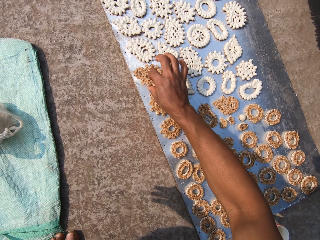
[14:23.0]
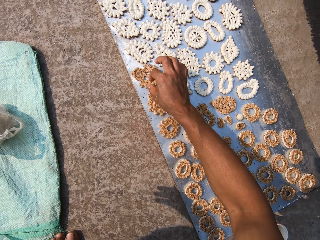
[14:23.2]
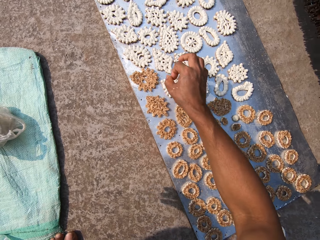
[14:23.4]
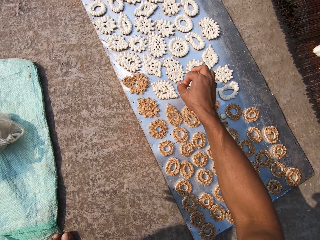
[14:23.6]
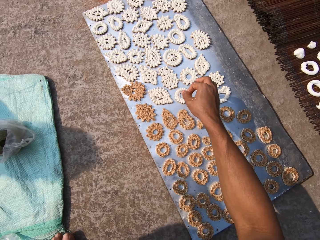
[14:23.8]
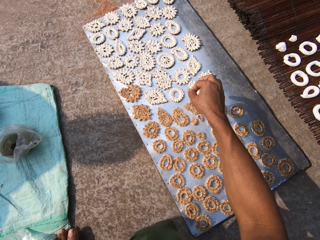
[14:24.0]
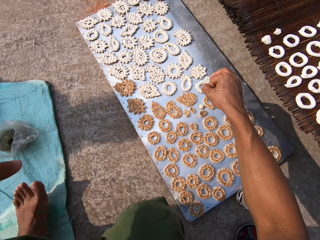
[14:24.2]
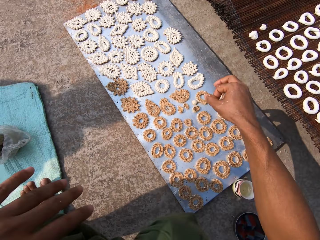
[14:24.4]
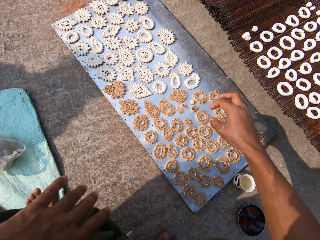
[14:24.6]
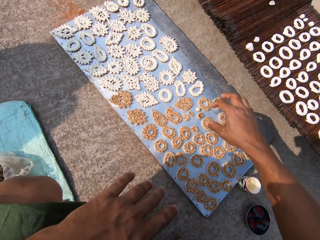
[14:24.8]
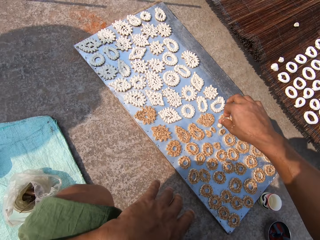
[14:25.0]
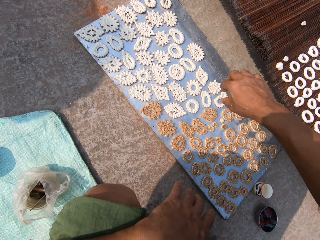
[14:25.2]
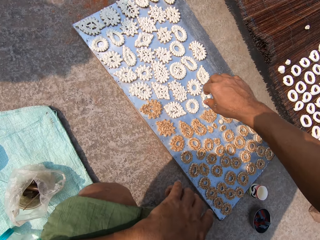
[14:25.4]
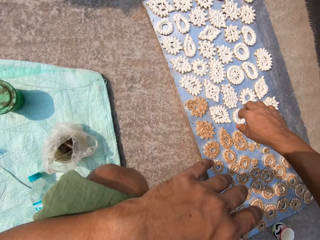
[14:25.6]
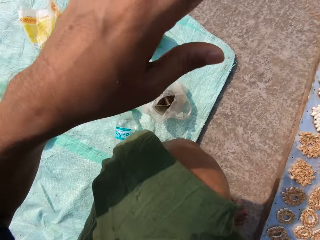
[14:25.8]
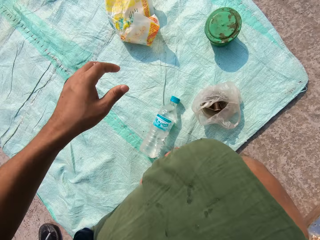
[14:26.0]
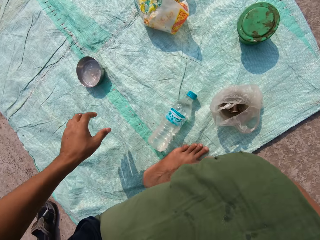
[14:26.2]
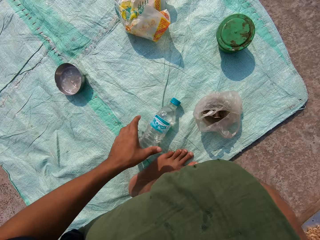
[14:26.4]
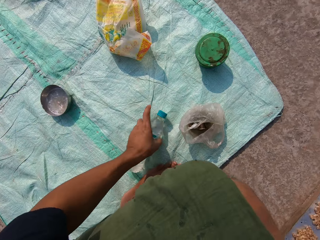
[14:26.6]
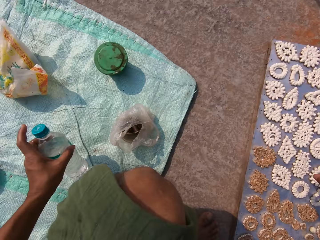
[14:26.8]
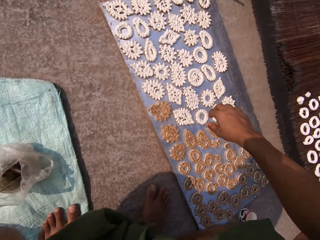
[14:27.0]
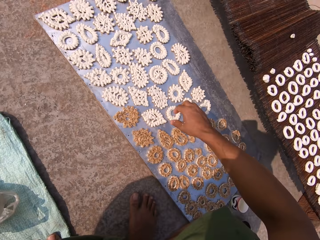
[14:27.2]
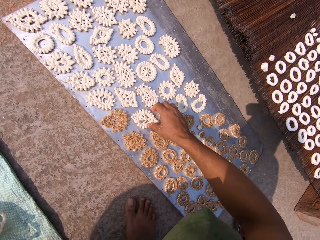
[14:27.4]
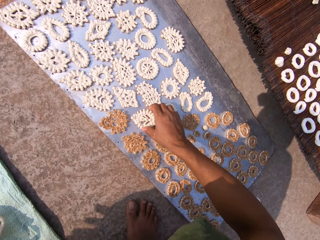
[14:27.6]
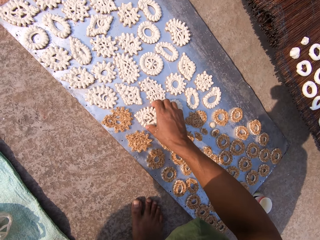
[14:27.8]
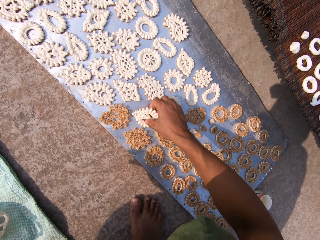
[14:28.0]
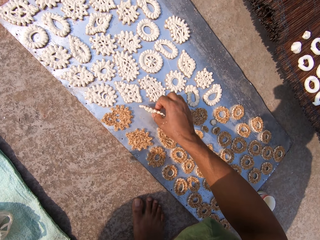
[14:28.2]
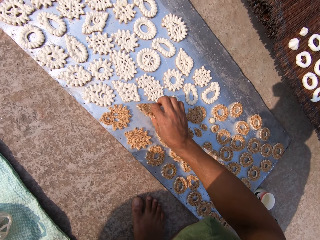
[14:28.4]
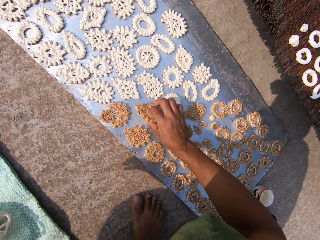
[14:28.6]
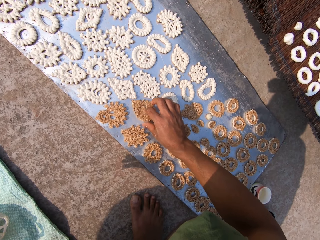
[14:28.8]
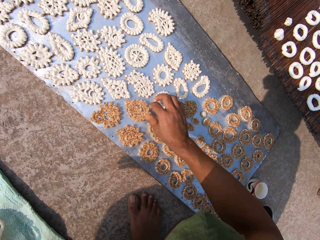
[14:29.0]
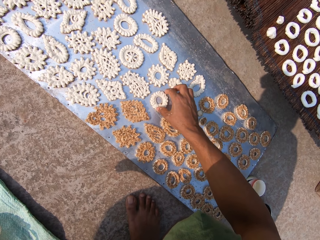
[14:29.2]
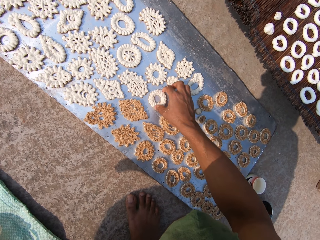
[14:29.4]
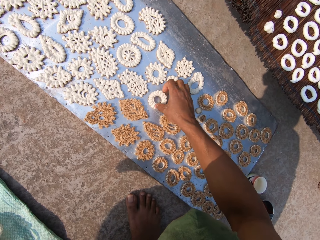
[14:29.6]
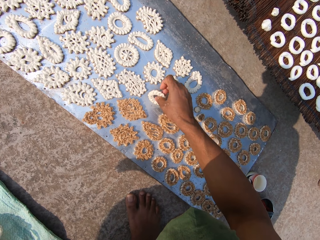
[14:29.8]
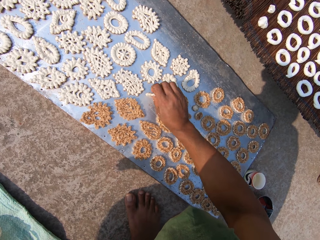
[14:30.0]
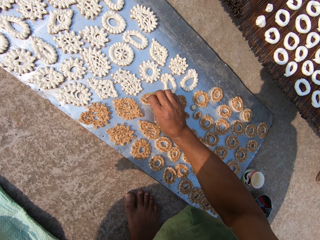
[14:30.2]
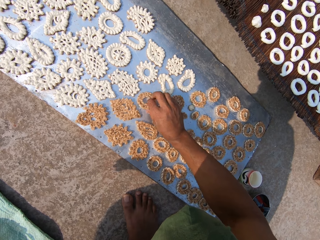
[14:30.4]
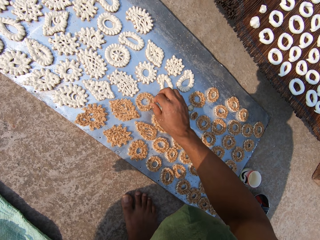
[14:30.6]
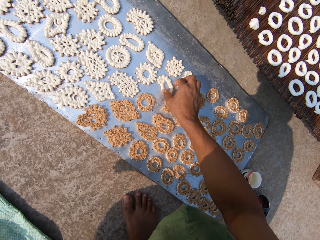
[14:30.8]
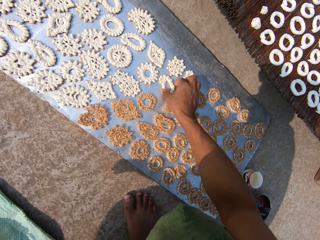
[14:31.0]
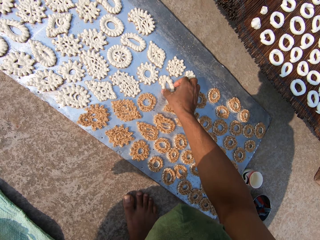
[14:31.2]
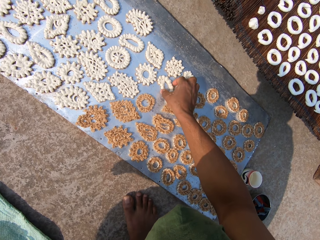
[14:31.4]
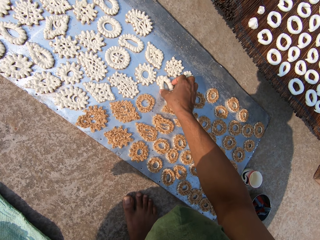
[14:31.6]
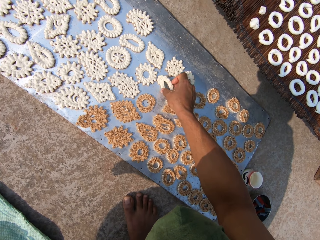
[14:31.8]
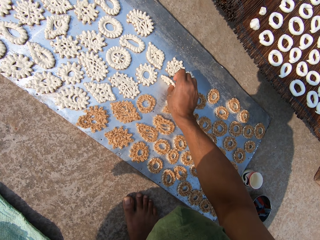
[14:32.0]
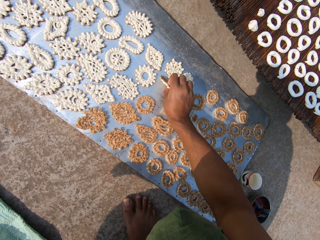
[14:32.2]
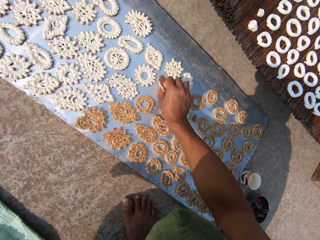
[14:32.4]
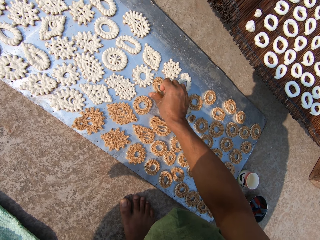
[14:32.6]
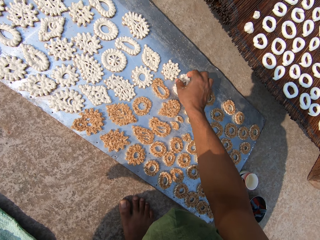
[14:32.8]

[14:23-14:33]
The camera wearer picks up a bottle of water from the floor with her left hand. She turns the murukkus on the tray on the floor with her right hand.

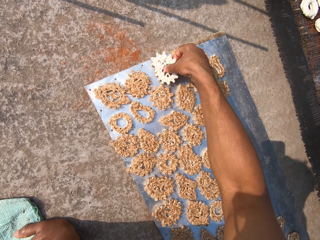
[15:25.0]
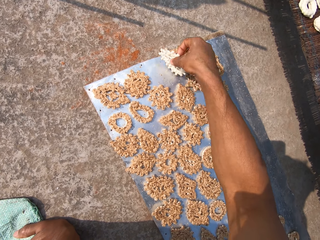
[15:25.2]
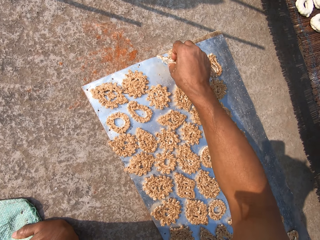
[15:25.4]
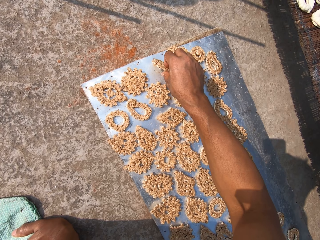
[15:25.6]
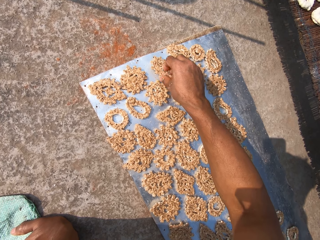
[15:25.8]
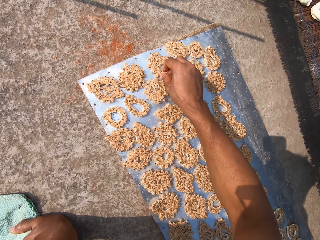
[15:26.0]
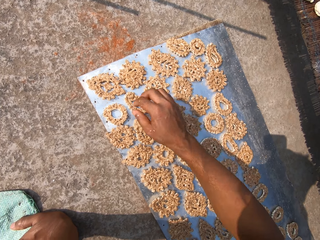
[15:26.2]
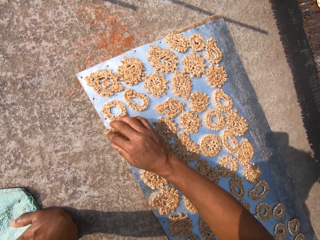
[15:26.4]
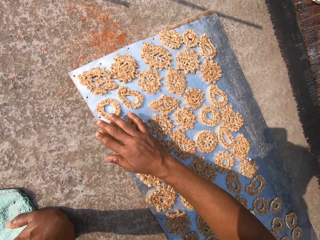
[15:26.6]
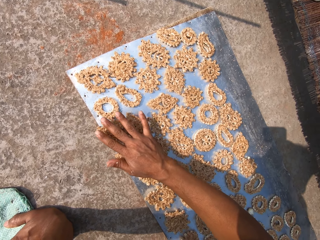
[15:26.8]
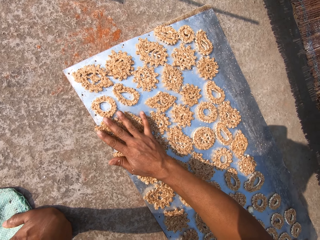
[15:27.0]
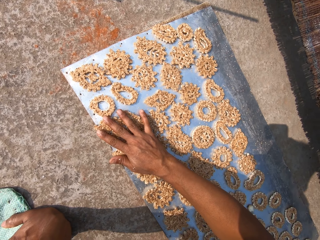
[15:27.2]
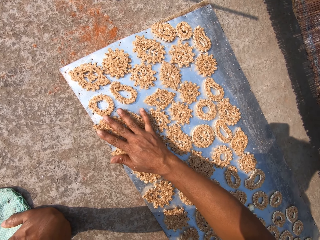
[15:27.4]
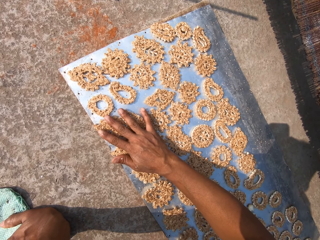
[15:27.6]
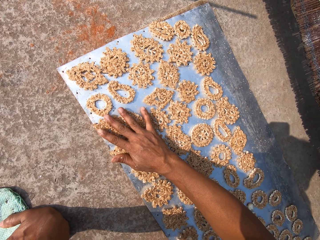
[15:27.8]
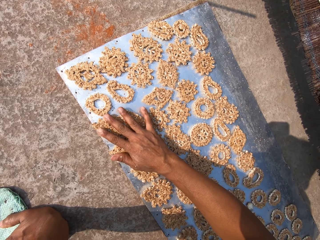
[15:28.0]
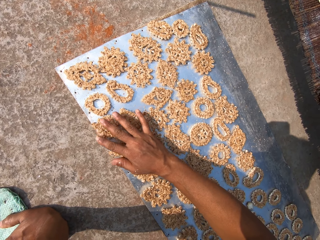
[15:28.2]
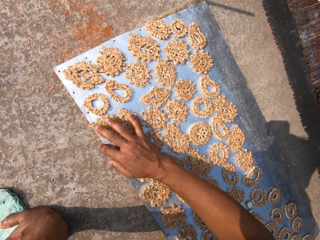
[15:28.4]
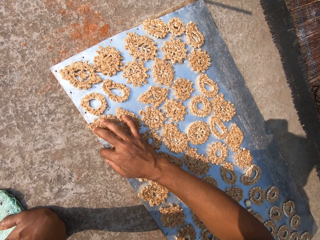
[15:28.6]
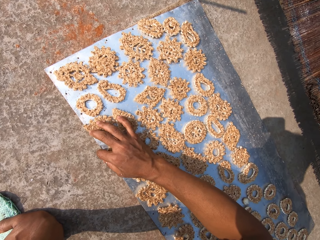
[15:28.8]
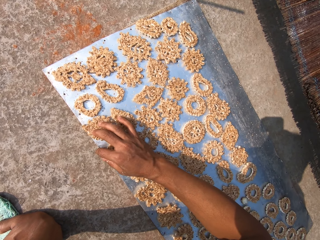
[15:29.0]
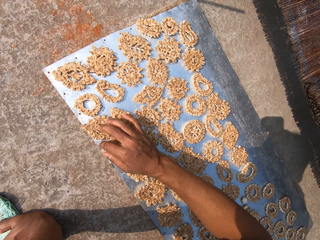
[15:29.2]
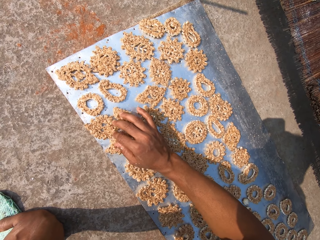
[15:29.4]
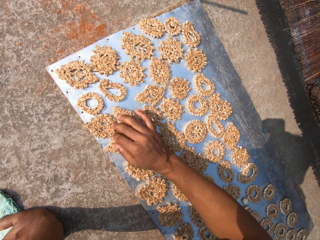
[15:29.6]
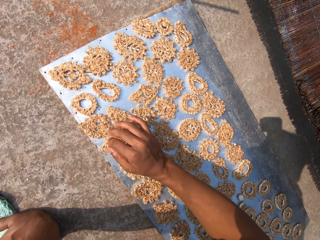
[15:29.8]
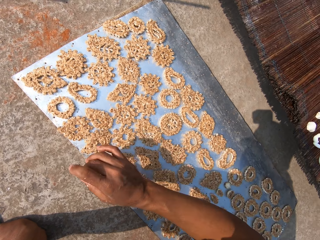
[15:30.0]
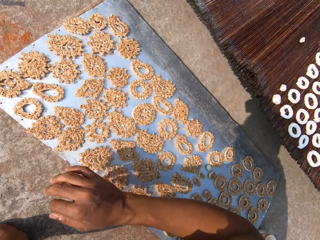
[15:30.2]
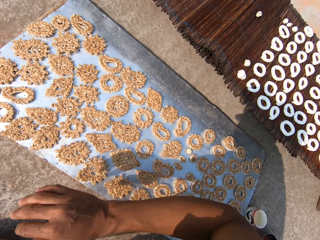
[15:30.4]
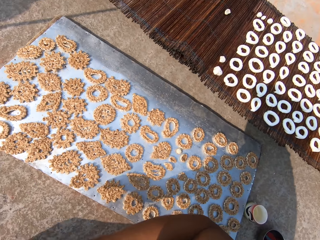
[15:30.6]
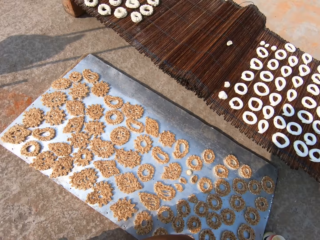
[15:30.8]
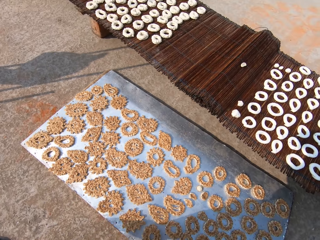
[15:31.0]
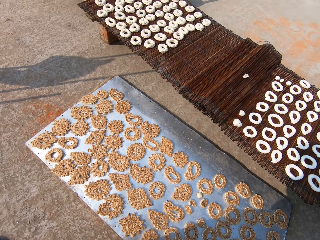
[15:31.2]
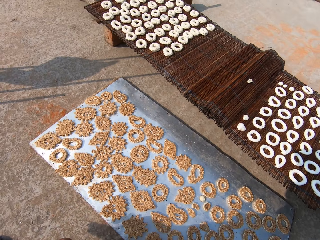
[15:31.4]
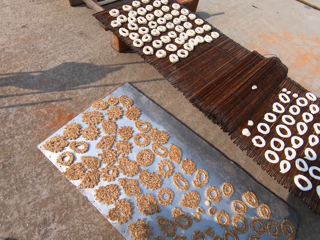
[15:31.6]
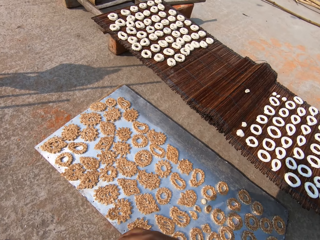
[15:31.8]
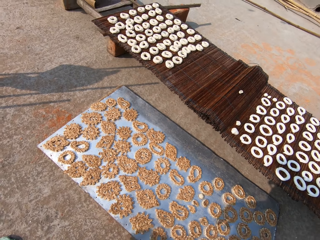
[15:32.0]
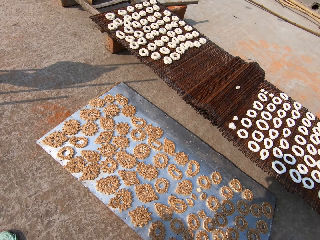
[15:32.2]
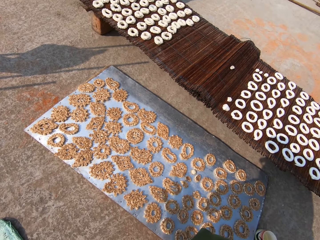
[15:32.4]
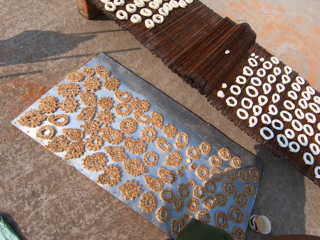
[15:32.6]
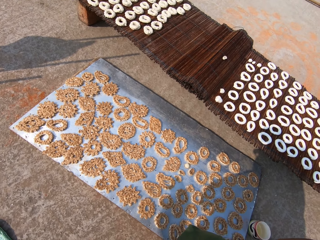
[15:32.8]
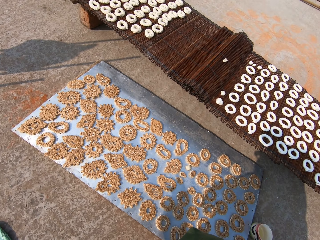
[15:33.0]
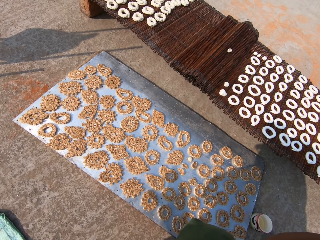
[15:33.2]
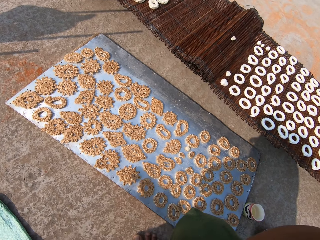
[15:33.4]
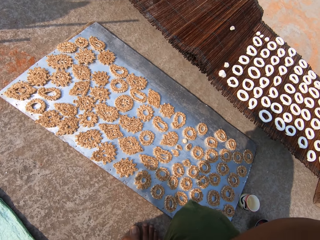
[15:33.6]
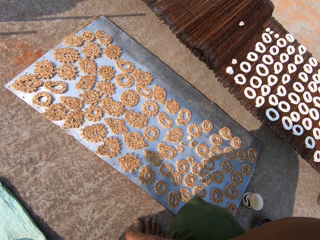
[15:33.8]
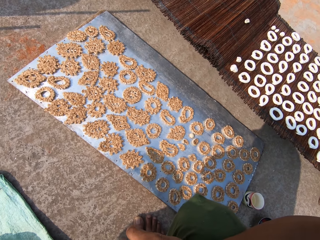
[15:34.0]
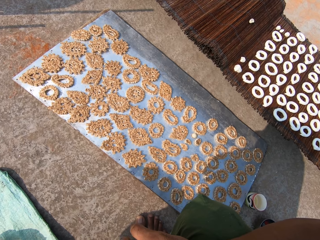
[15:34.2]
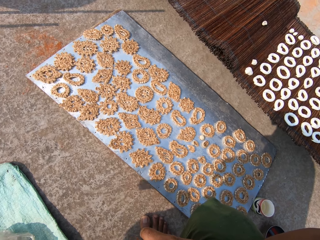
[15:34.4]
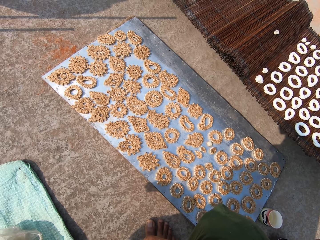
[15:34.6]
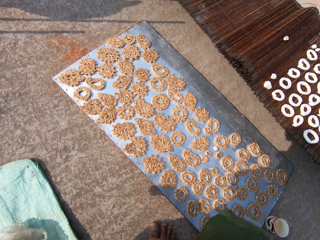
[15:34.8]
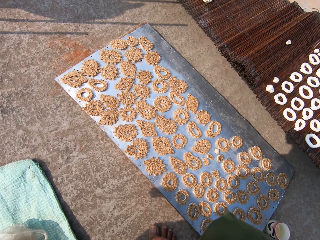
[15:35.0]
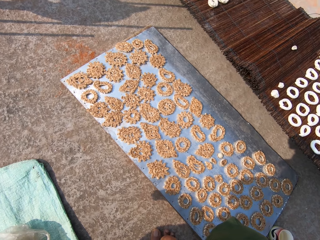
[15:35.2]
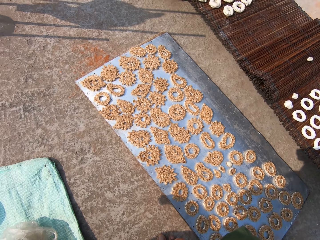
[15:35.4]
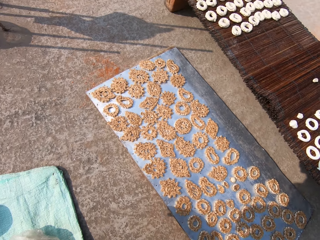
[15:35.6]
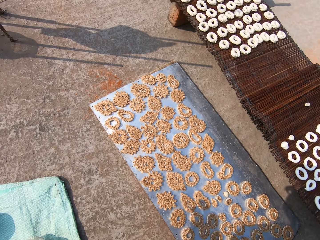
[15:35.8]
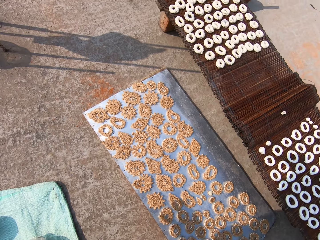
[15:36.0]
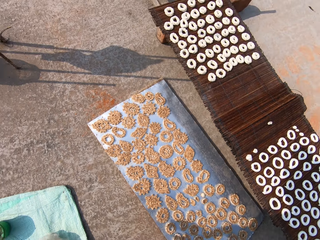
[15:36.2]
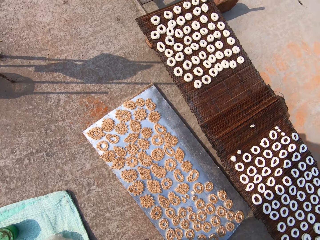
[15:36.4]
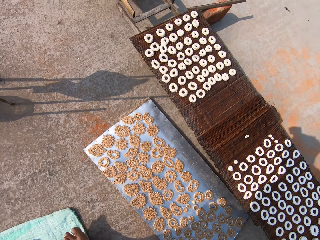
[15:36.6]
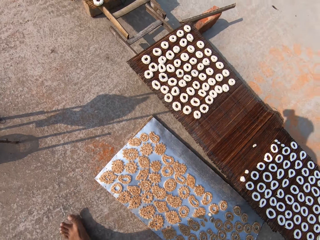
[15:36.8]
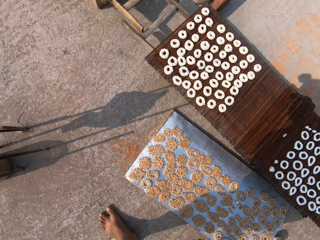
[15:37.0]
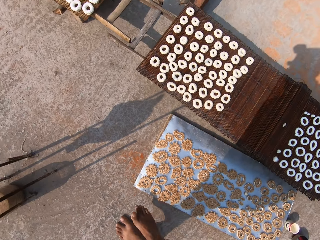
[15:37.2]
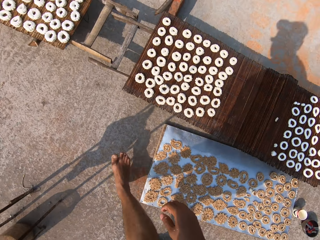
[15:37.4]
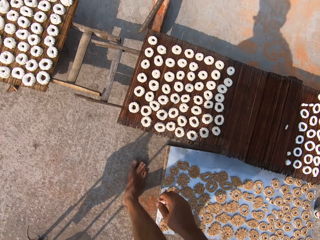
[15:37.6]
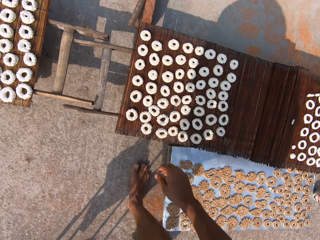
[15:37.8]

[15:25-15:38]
The camera wearer adjusts the murukkus on the tray with her right hand. She walks around.
